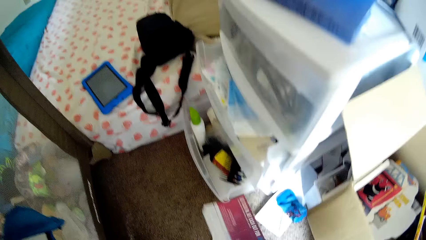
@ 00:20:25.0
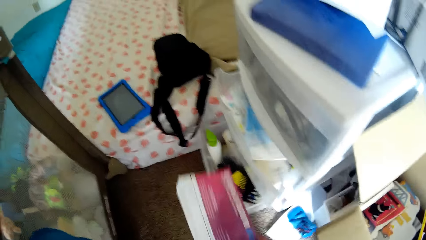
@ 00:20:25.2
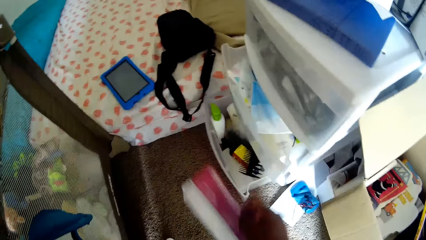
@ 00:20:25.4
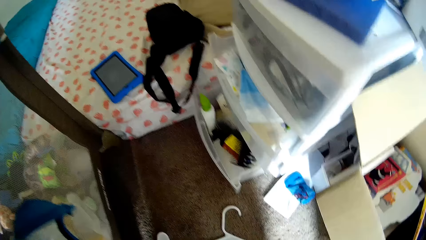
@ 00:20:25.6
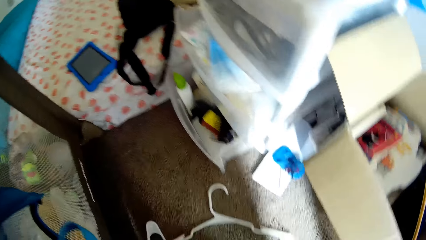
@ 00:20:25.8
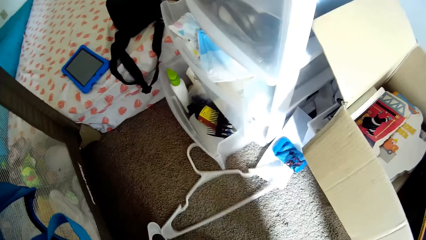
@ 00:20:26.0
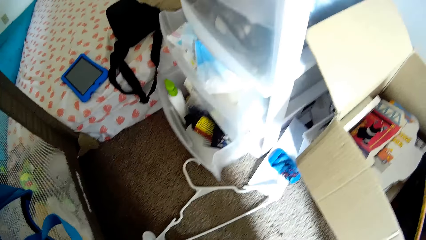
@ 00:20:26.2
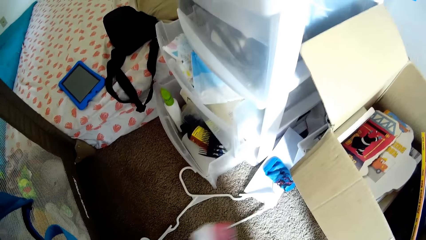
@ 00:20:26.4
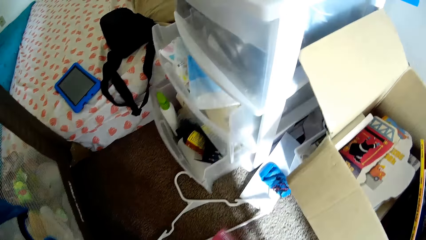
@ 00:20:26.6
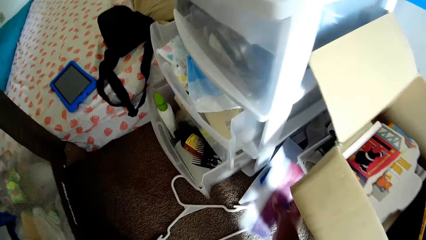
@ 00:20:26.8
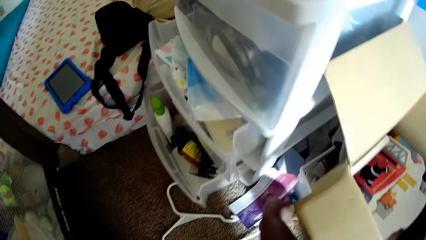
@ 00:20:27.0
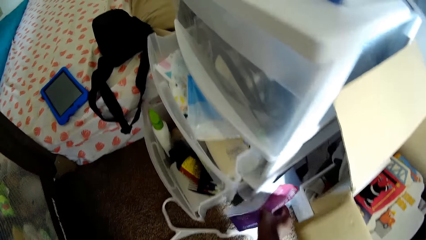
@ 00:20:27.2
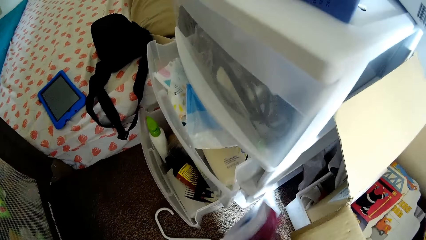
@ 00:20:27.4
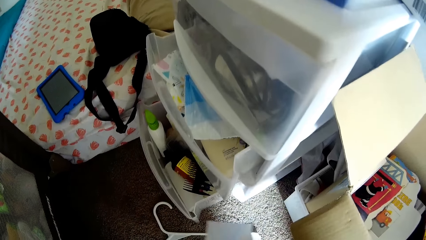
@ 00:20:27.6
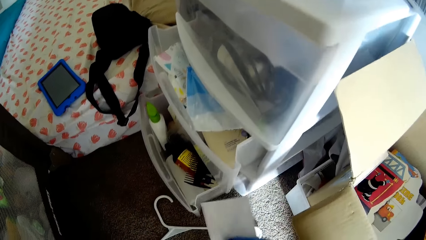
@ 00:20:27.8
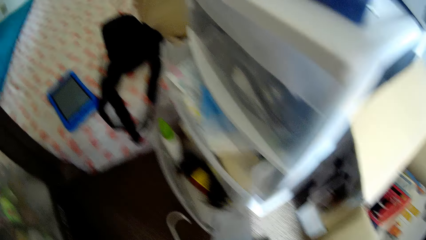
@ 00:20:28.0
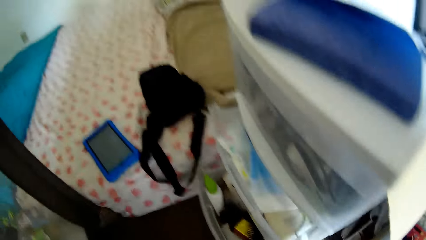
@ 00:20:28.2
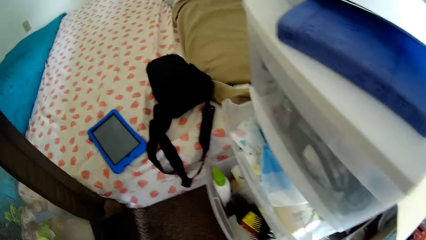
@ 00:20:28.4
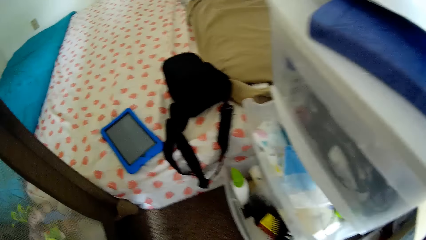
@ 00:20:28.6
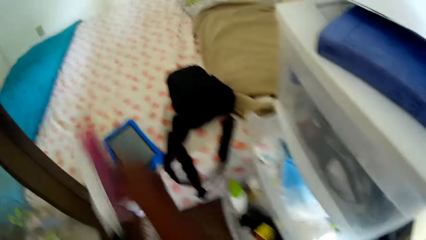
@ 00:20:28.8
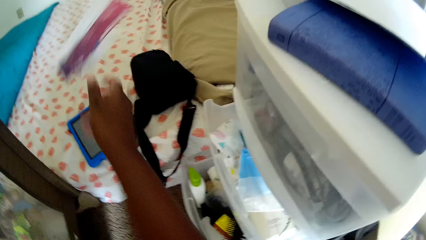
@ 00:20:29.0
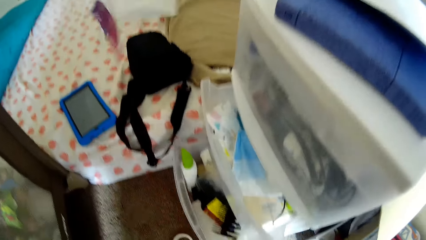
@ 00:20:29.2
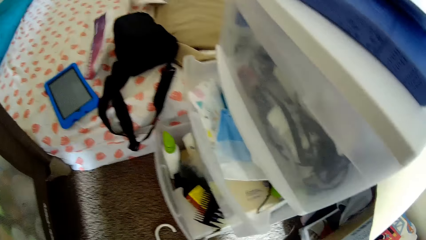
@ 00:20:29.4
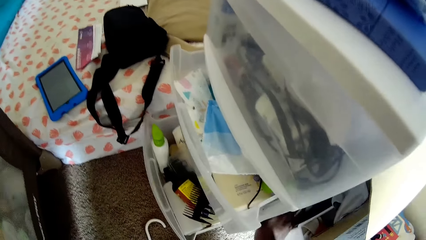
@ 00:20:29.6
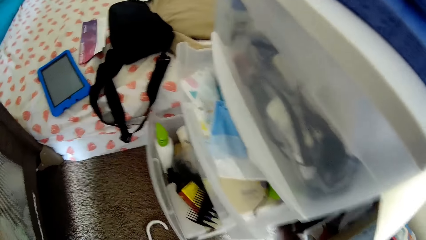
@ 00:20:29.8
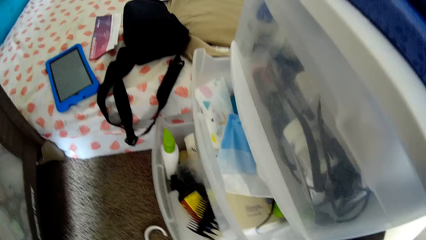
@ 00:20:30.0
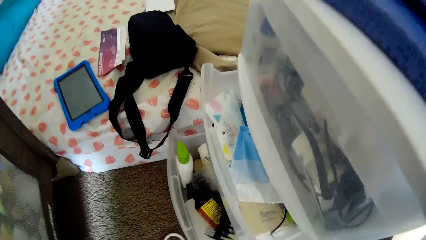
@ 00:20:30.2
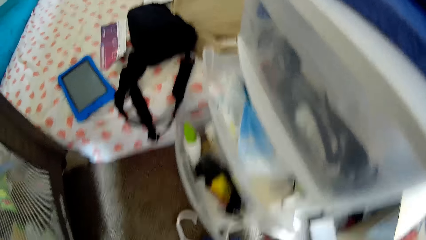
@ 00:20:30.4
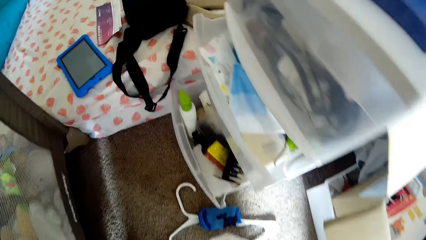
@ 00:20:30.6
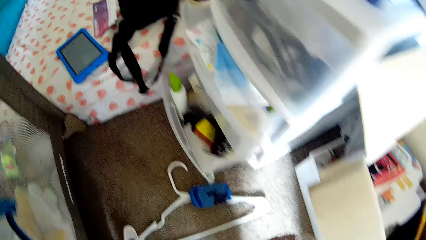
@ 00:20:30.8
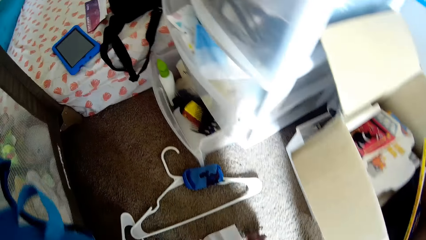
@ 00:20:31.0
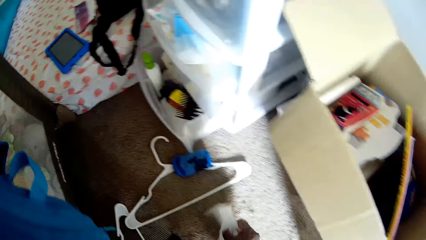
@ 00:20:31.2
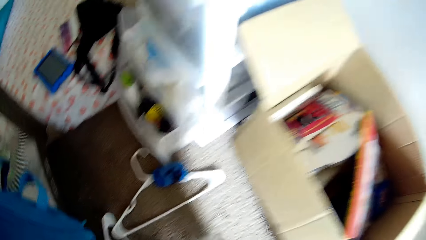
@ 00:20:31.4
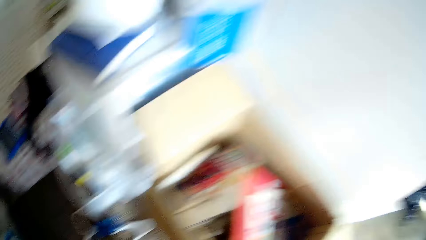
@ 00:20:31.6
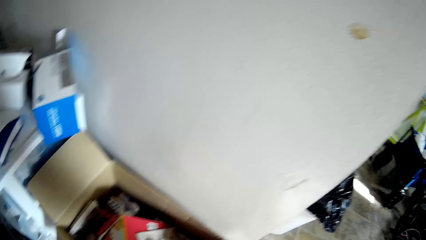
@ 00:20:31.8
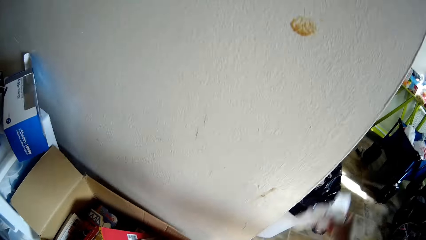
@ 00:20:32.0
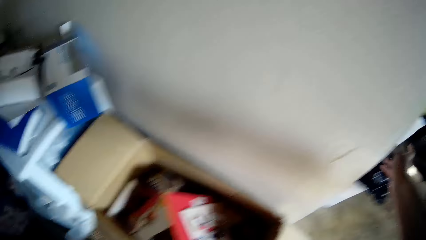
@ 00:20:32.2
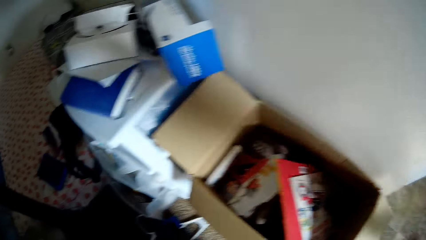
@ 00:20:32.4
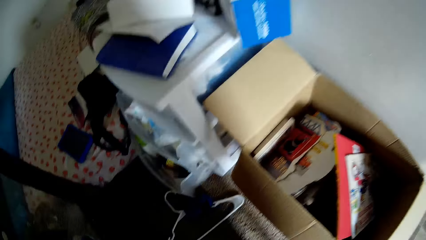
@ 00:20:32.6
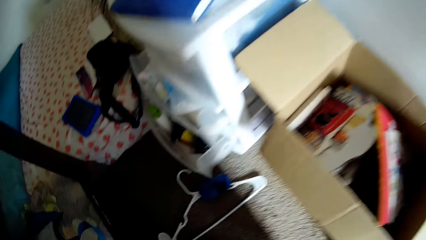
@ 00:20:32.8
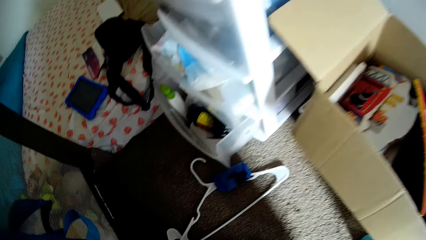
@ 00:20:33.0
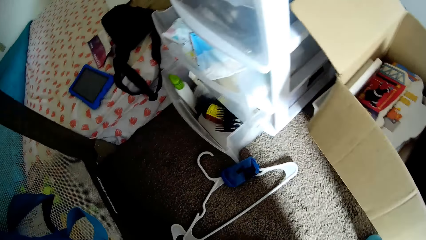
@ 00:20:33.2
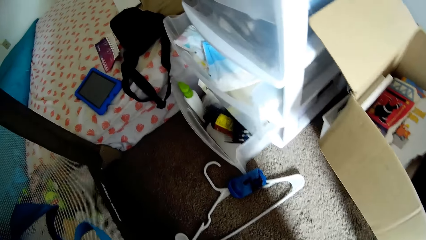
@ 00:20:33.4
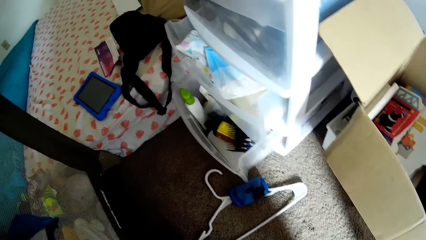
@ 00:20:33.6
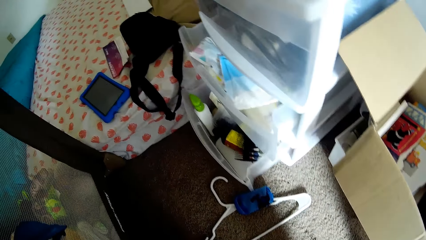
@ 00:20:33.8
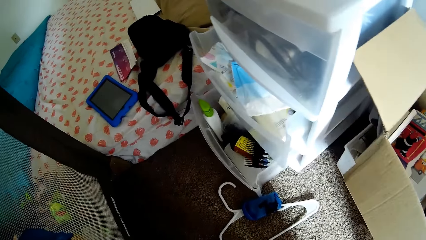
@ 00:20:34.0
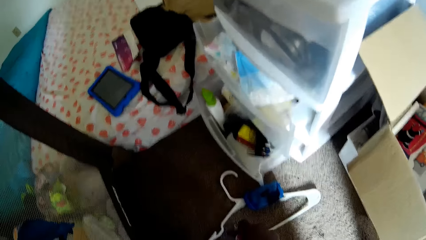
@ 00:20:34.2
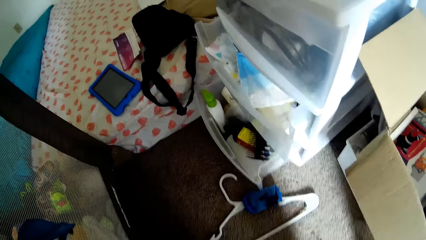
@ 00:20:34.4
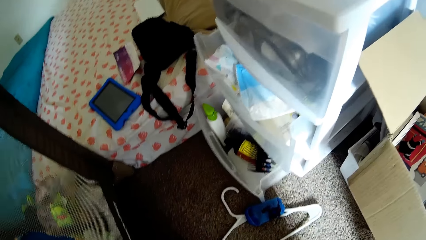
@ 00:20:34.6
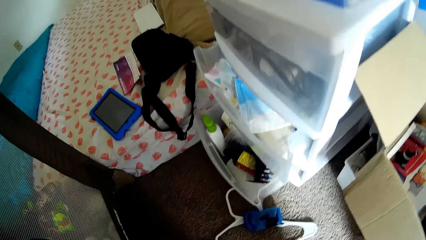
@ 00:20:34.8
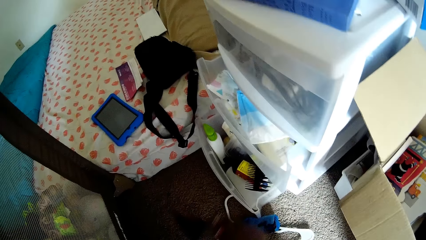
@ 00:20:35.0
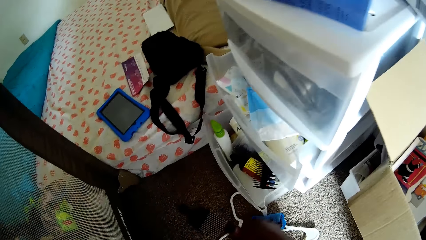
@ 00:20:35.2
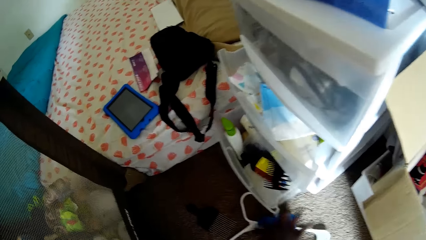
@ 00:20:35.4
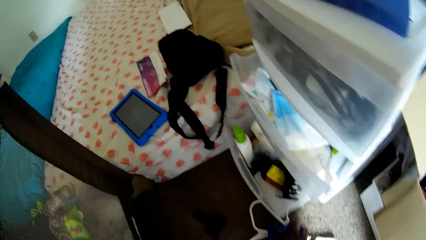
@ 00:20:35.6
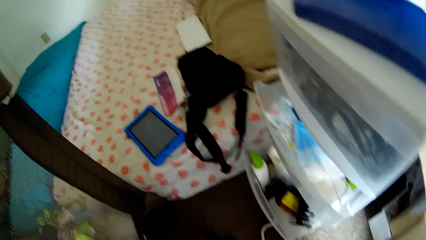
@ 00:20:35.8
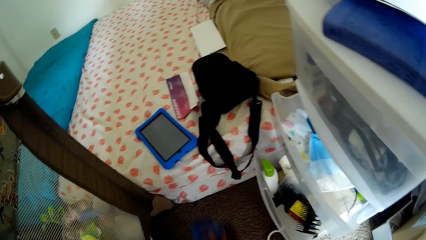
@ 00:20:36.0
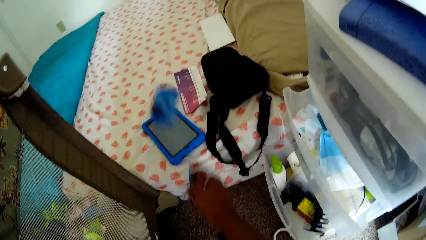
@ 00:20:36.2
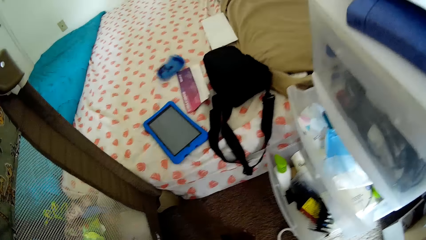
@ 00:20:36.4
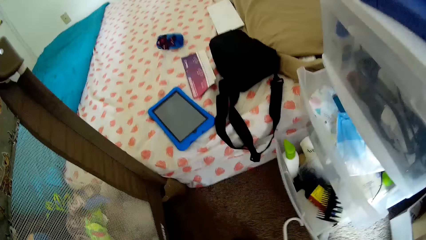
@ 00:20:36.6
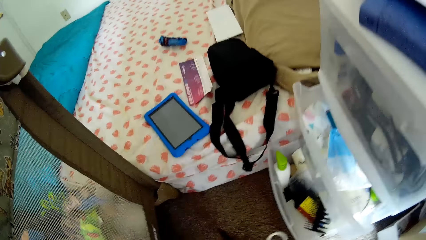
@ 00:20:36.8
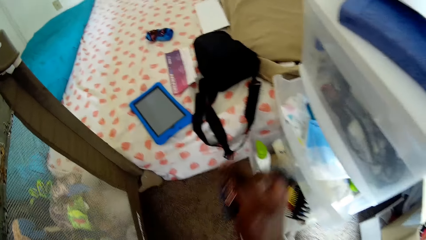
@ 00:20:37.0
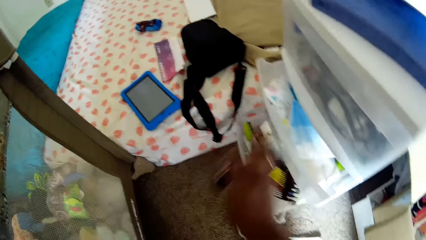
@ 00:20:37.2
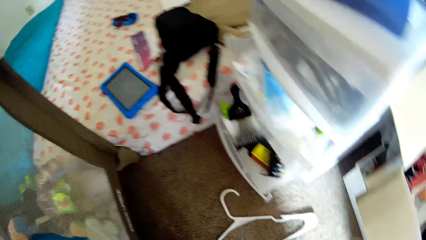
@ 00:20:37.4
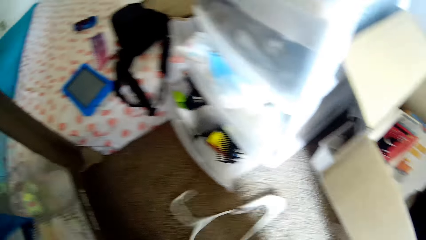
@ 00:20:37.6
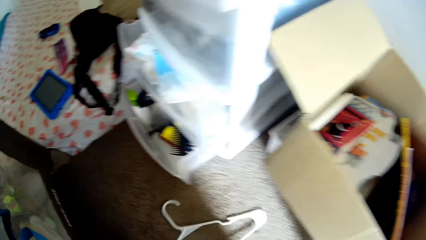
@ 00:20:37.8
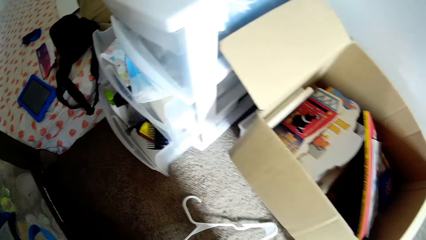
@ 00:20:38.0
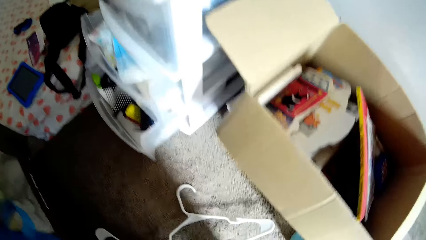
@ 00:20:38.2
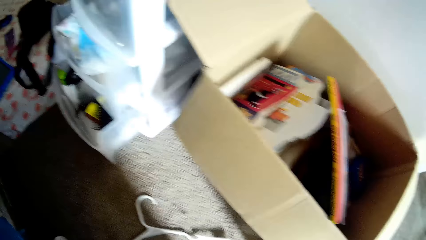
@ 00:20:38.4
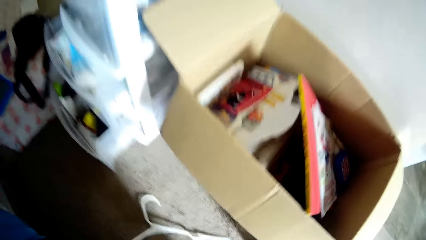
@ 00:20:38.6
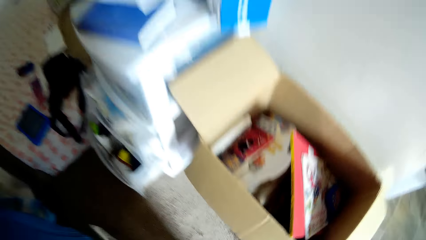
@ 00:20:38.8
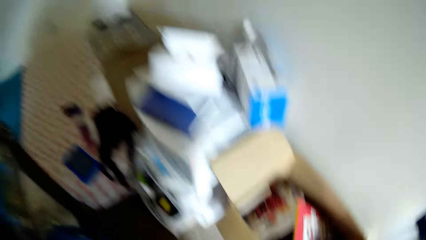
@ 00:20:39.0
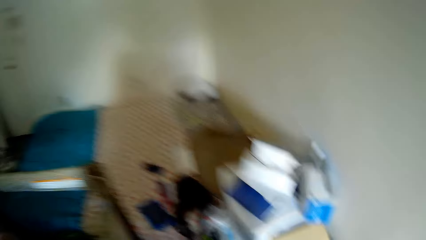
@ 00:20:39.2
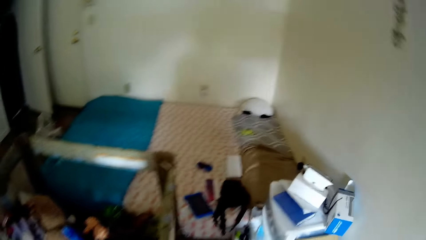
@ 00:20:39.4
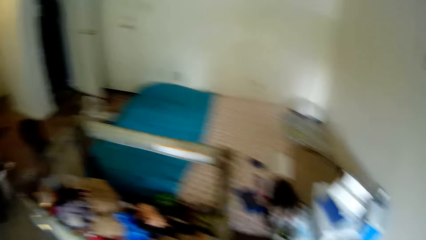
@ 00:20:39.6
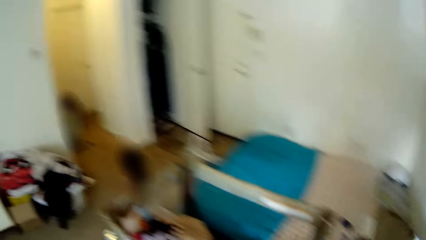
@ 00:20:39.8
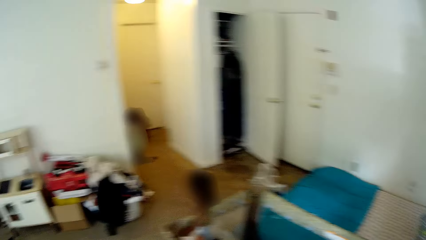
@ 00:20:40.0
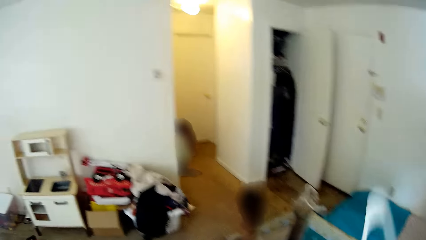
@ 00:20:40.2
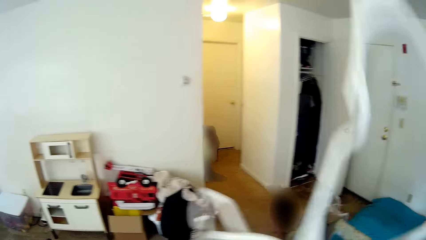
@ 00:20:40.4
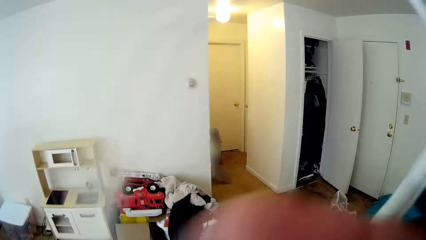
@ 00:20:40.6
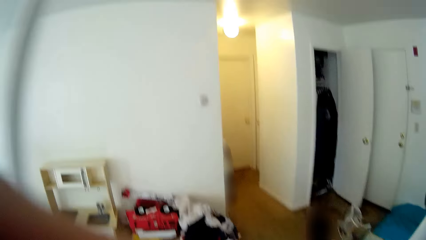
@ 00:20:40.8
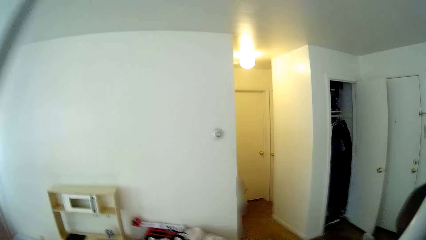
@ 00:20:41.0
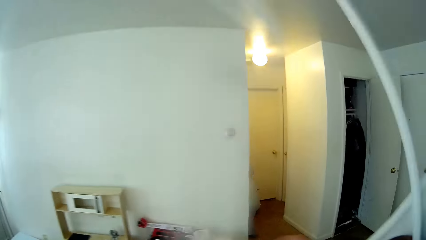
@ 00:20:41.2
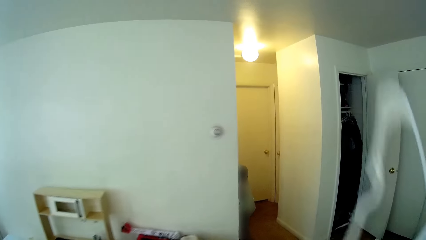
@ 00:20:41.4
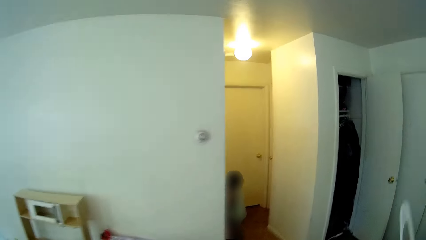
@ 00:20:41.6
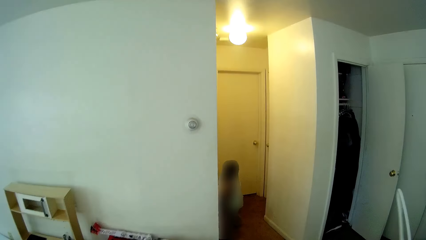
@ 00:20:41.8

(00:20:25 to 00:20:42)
The camera wearer picks up a pink paper booklet on the rug with her right hand. She moves a white hanger on the rug with her leg. She picks up a cloth and paper from the floor with her right hand. She shifts the cloth and paper to her left hand. She drops the papers in her right hand on the bed. She picks up a paper on the rug with her right hand. She throws the paper in the trash can with her right hand. She moves a pick comb on the rug with her right hand. She moves a blue sock on the rug to the bed with her right hand. She throws the pick comb into the lower compartment of the drawer with her right hand. She picks up the white hanger on the rug with her right hand. She carries the hanger in the room.
